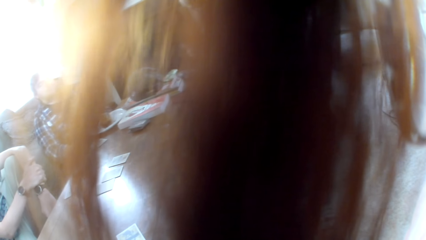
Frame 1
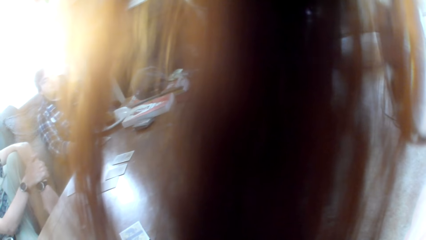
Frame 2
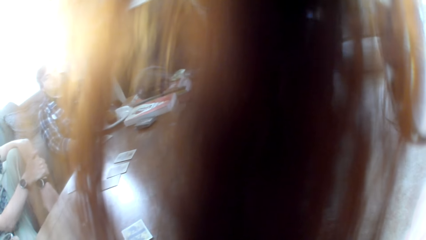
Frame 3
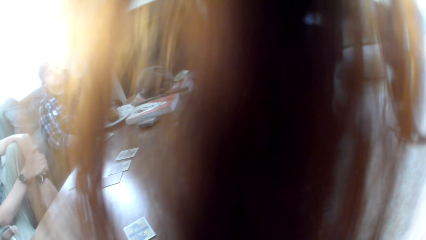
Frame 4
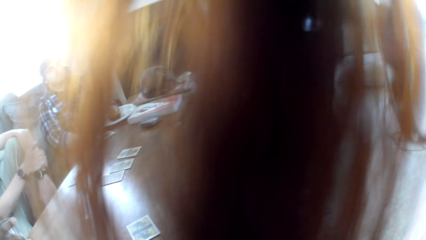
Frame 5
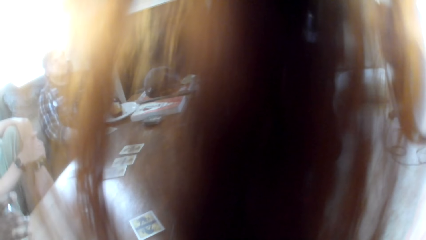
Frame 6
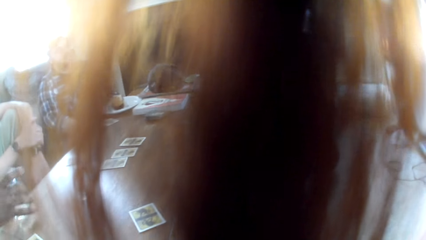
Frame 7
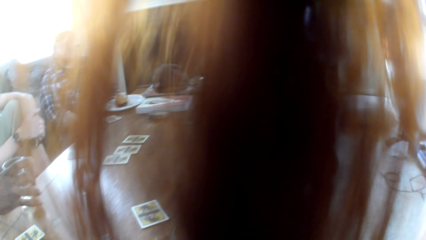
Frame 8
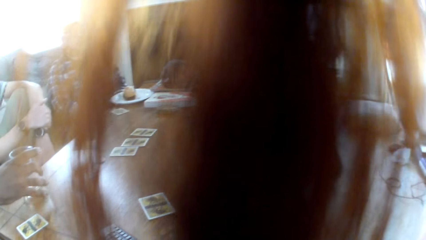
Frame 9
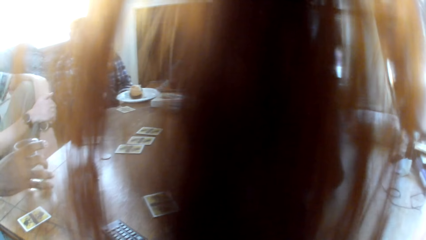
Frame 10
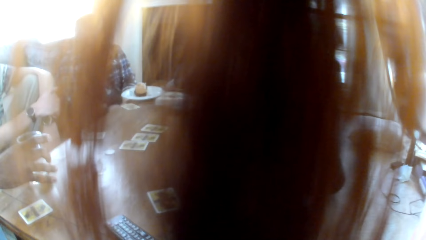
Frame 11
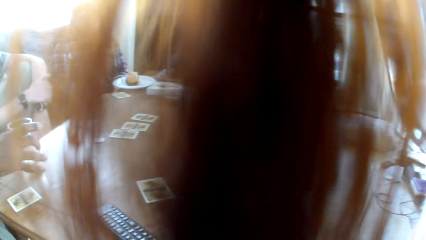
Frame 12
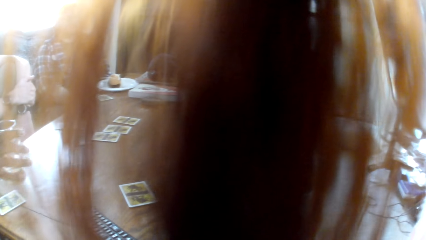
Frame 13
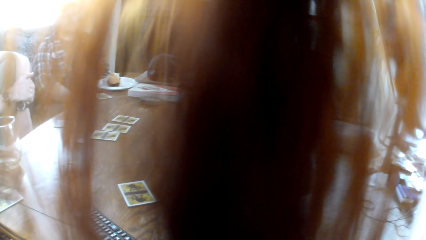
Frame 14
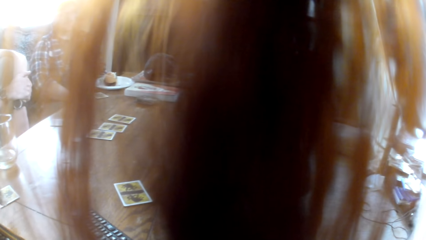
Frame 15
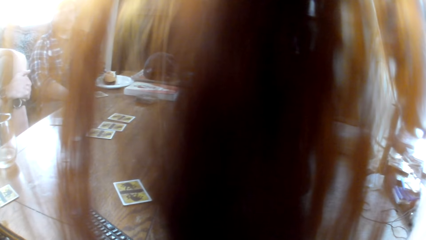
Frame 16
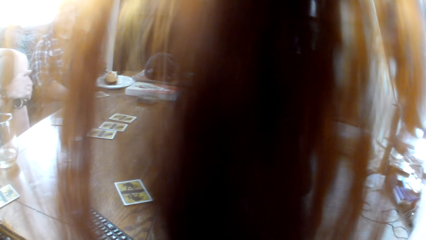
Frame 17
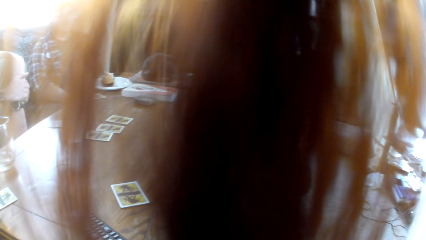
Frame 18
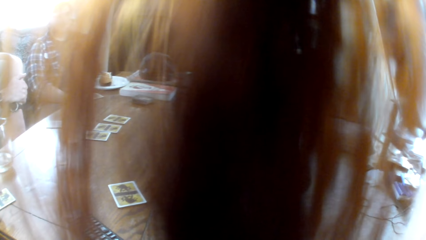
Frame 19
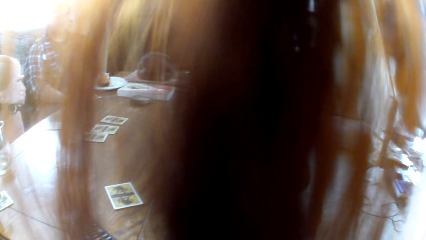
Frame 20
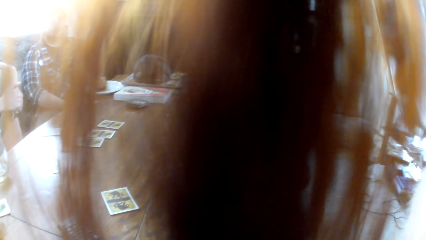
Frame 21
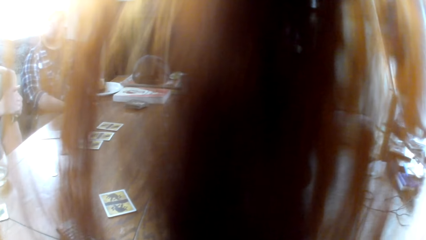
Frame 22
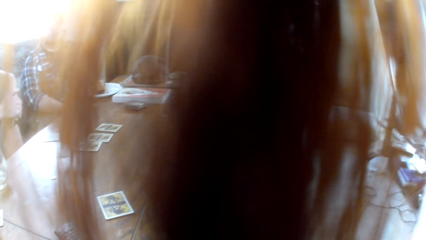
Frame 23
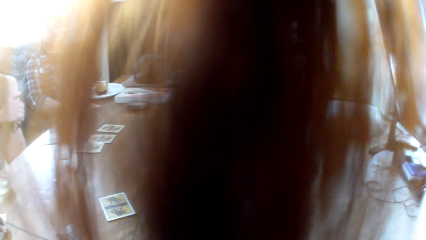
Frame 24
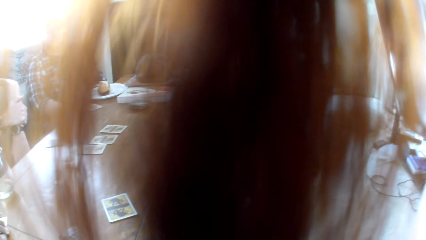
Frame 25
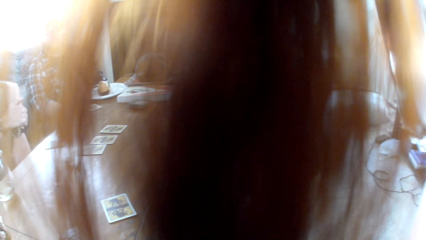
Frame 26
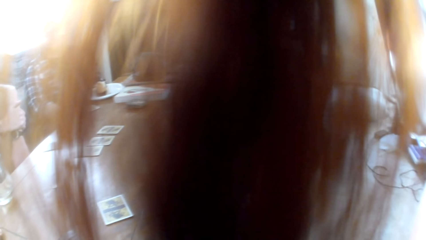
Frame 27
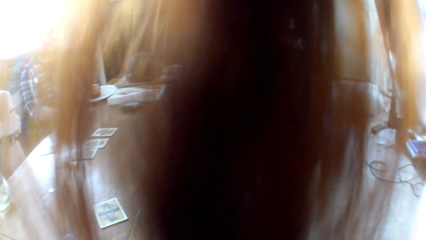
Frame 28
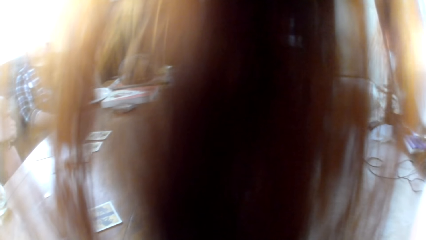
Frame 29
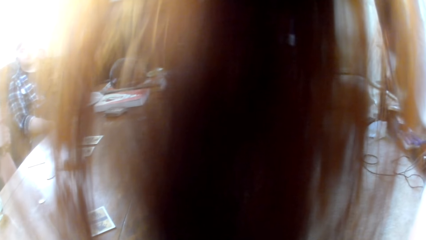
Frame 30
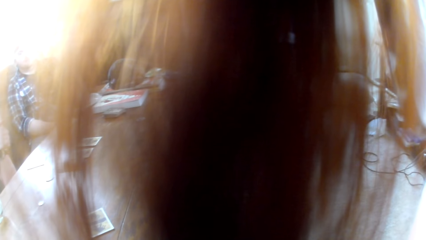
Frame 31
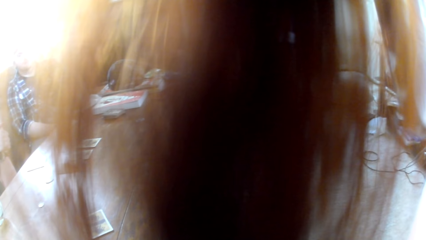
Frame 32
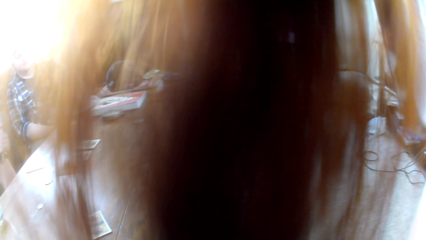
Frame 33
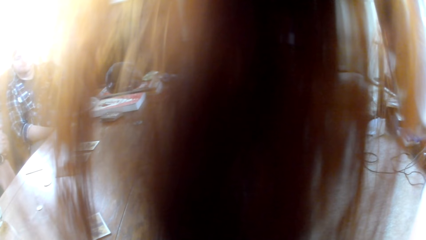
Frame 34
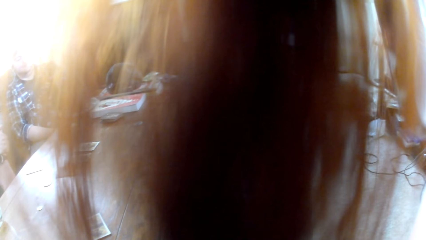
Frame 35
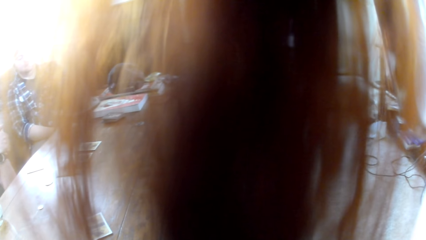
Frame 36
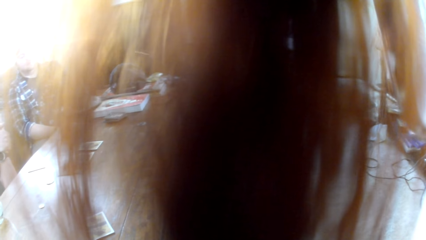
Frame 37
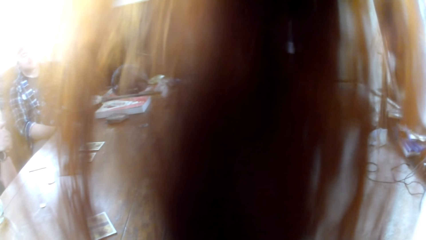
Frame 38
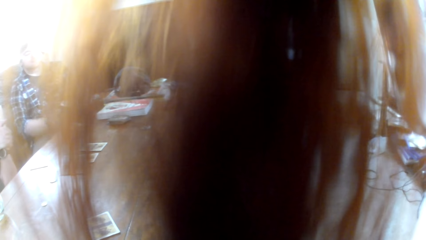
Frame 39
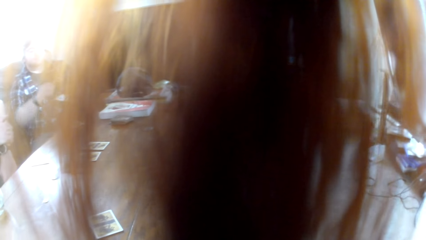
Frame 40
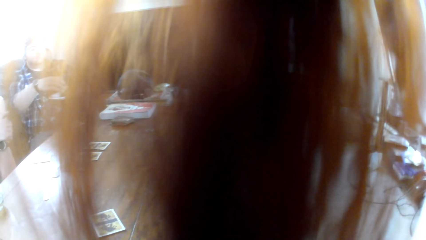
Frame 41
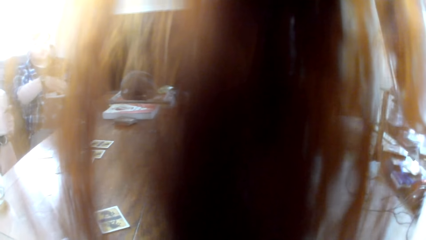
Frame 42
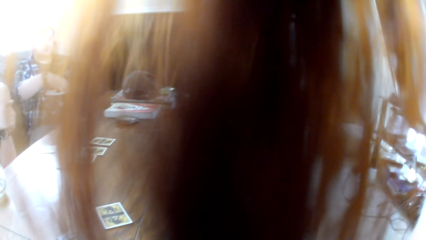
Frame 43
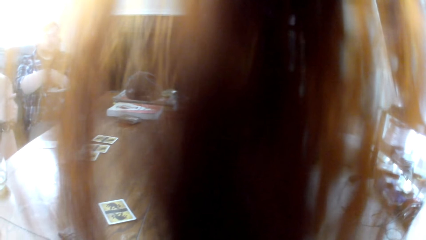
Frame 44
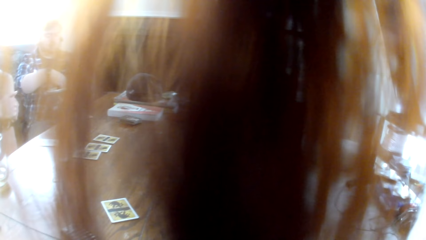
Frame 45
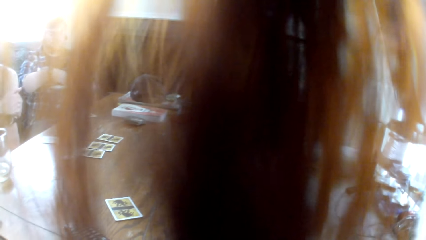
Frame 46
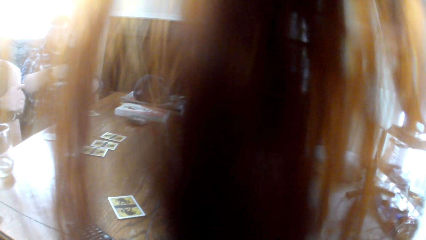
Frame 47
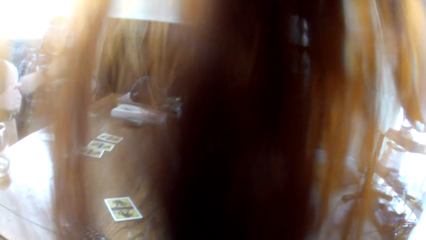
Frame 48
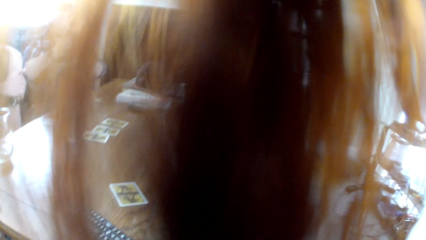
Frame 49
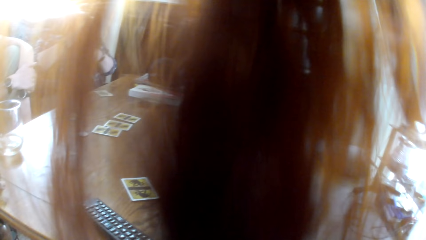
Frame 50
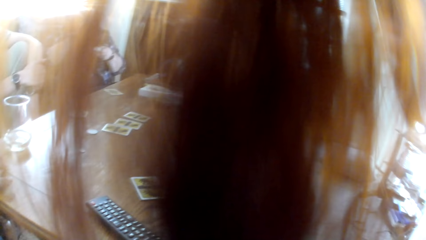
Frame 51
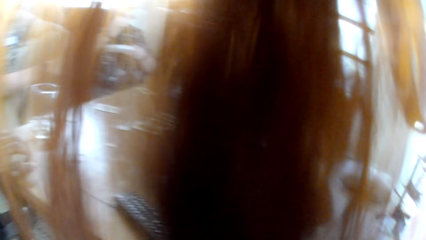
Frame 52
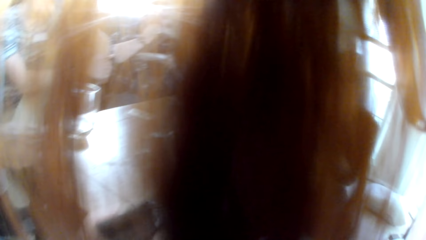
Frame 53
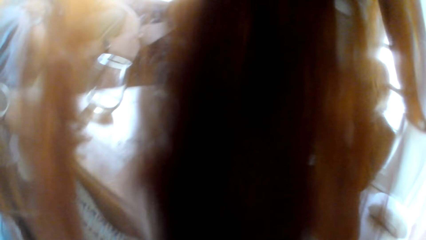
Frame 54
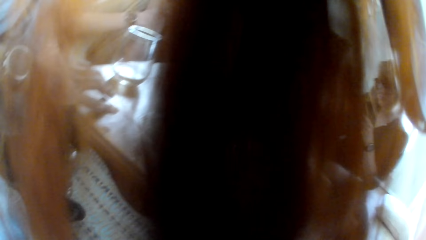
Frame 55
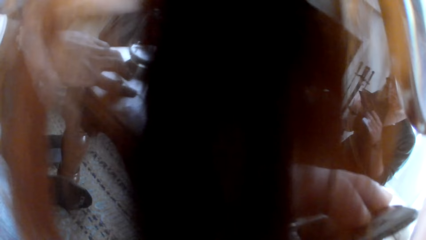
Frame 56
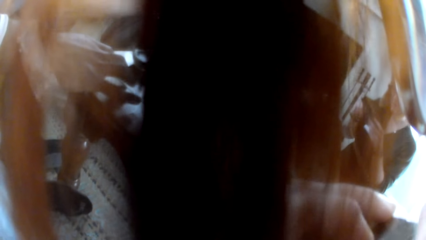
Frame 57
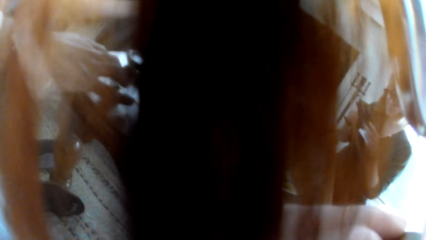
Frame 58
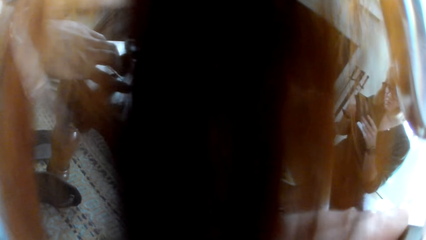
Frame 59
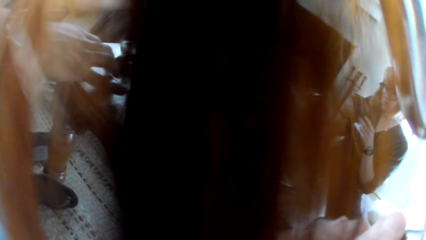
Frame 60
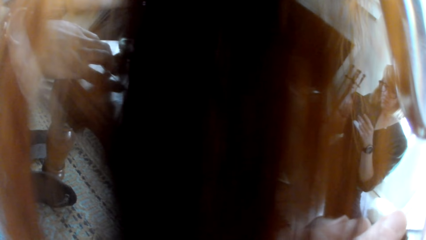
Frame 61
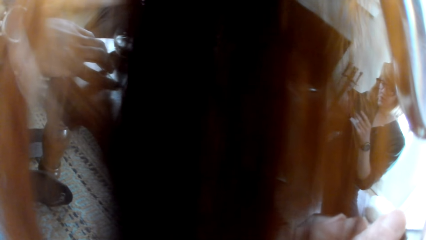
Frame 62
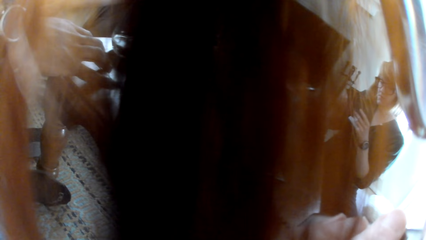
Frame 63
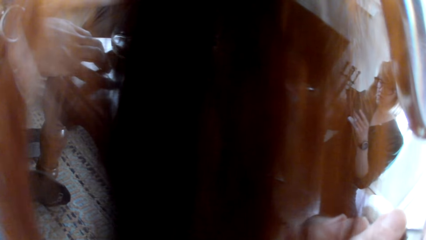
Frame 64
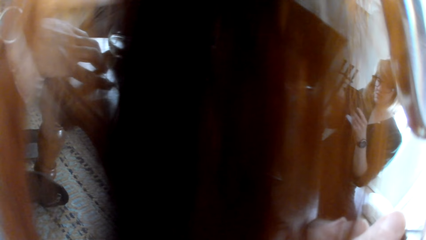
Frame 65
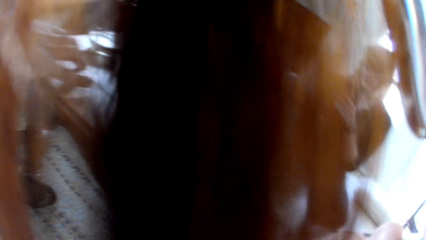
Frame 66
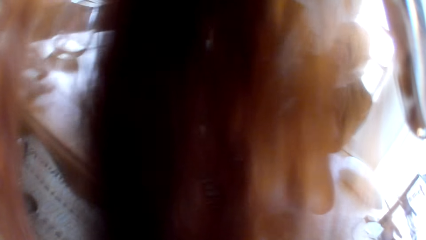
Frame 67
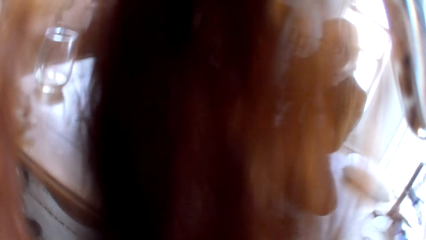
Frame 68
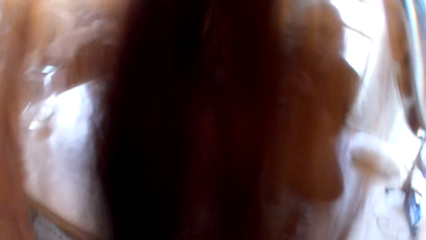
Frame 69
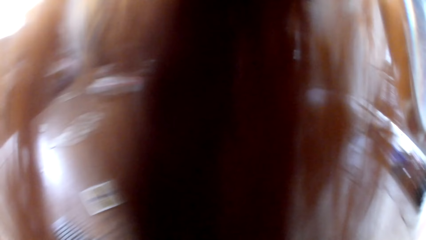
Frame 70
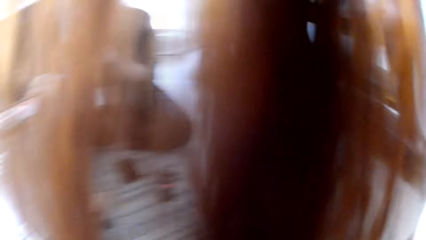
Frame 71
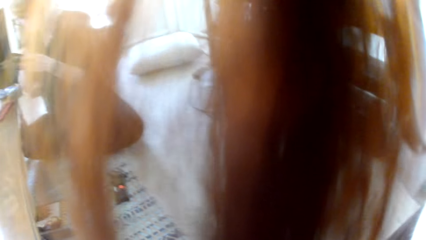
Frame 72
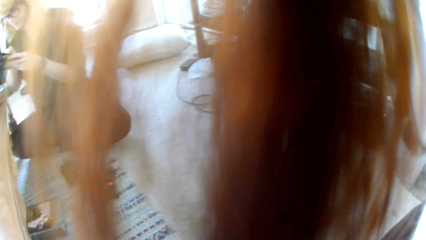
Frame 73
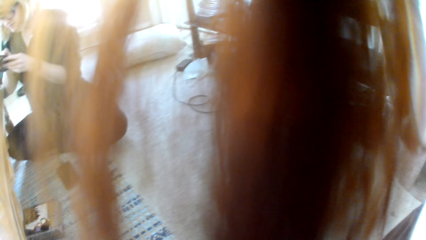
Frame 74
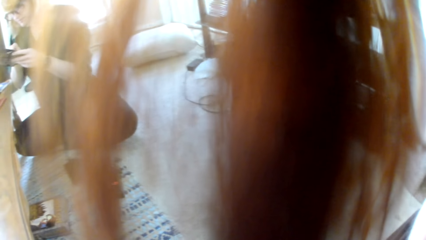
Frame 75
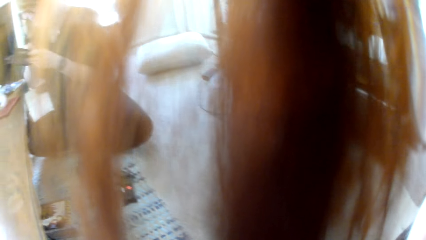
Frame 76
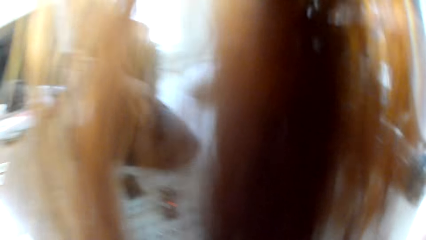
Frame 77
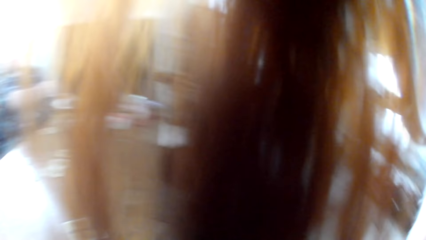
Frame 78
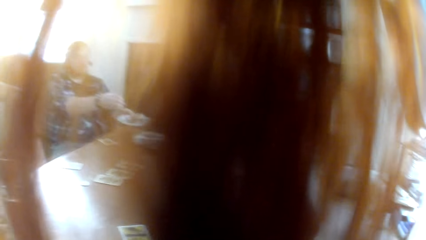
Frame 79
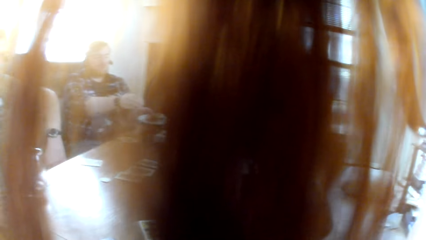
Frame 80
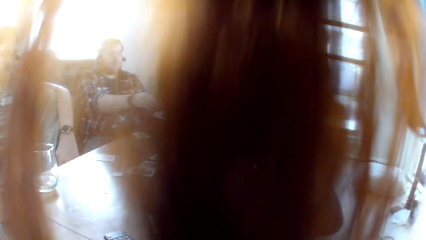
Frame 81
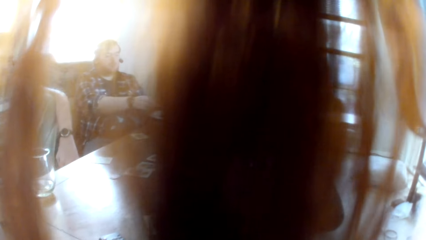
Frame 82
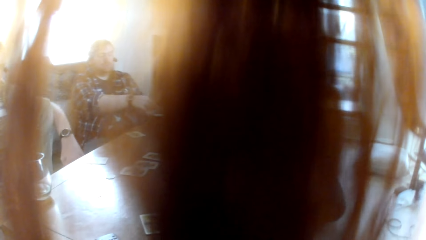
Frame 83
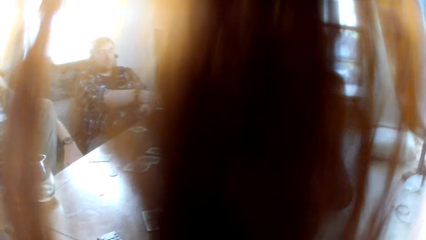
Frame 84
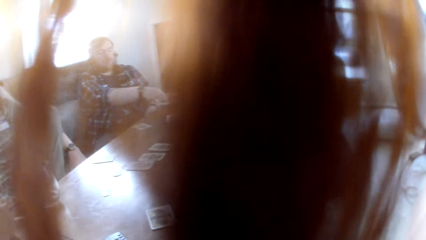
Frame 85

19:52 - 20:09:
A man puts down the glass. The camera wearer talks to the people in the room. They look around. Another man eats the snacks. A woman reads a book.
